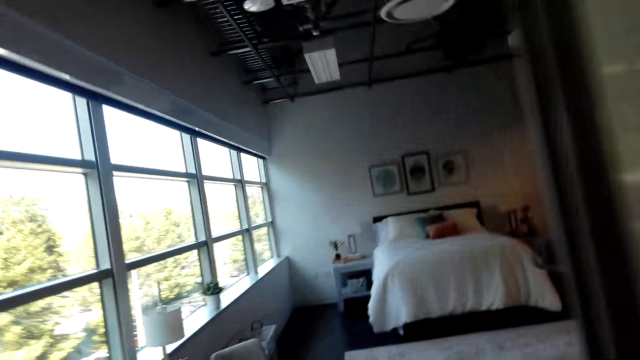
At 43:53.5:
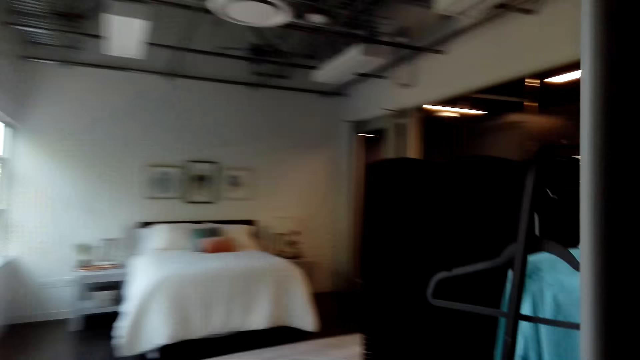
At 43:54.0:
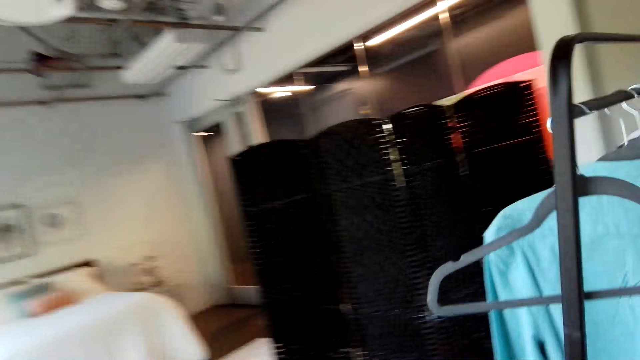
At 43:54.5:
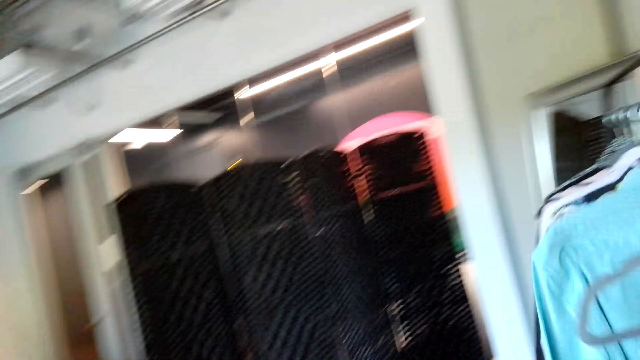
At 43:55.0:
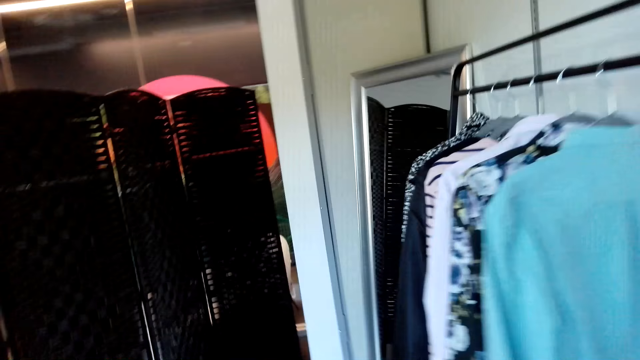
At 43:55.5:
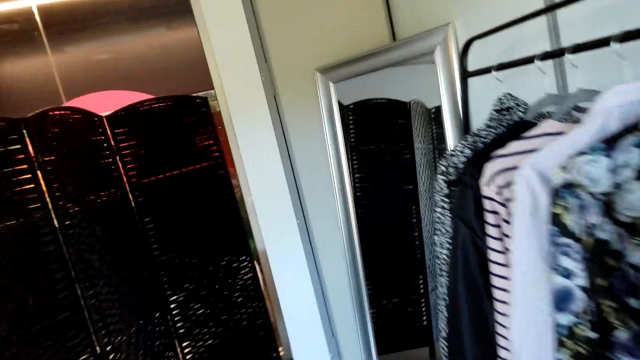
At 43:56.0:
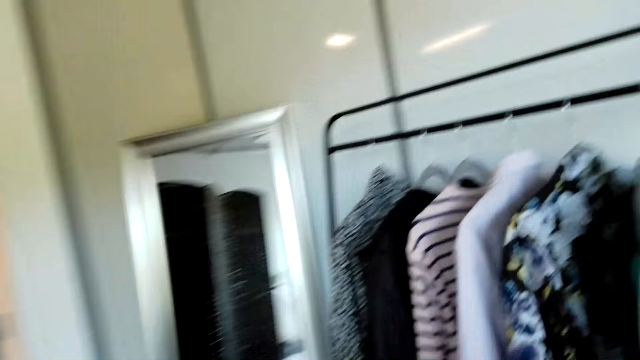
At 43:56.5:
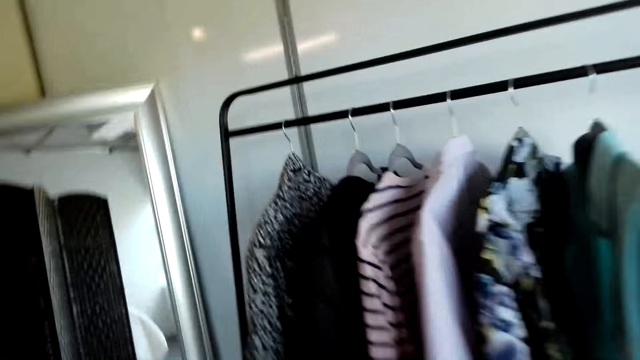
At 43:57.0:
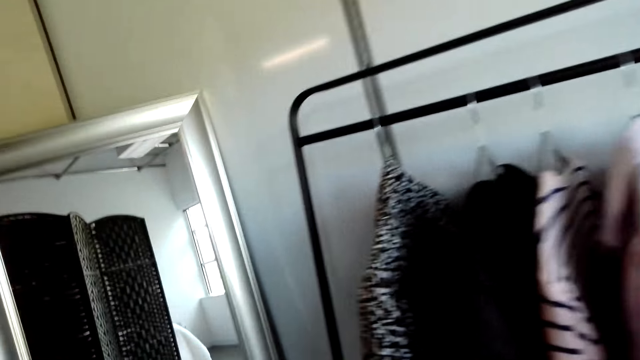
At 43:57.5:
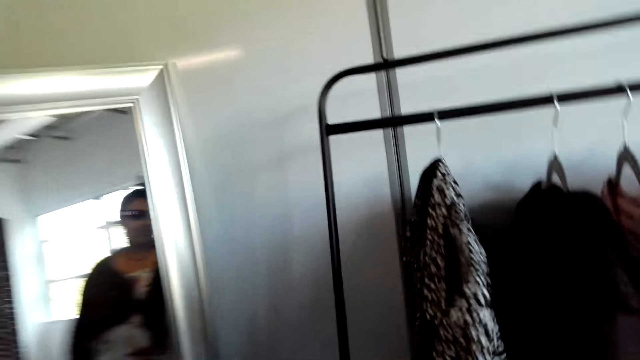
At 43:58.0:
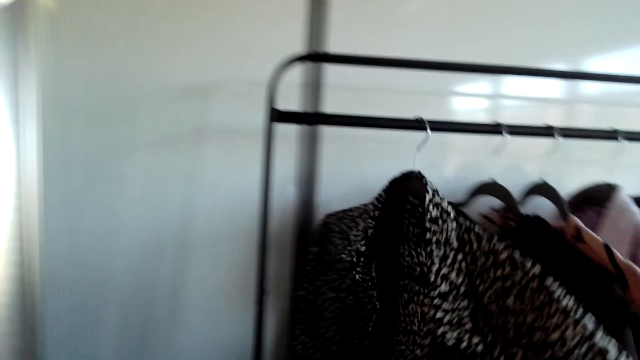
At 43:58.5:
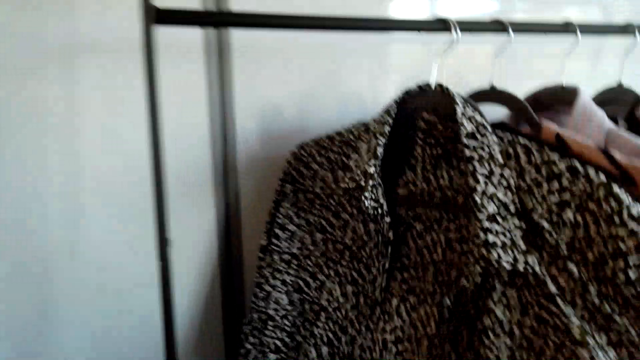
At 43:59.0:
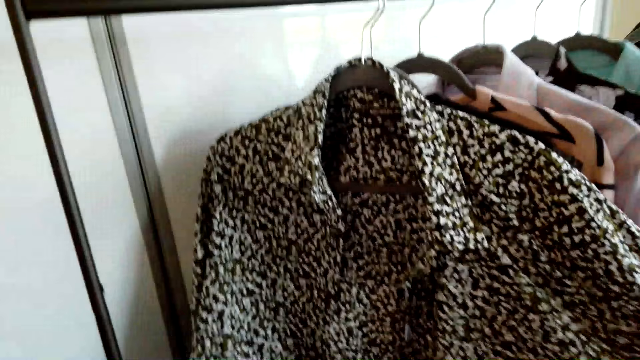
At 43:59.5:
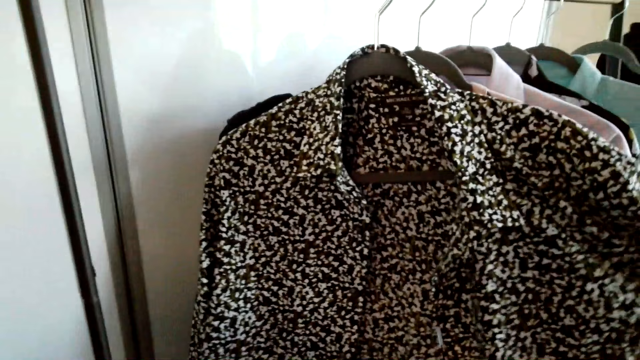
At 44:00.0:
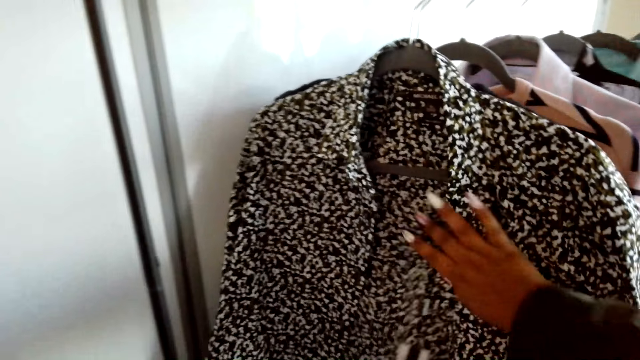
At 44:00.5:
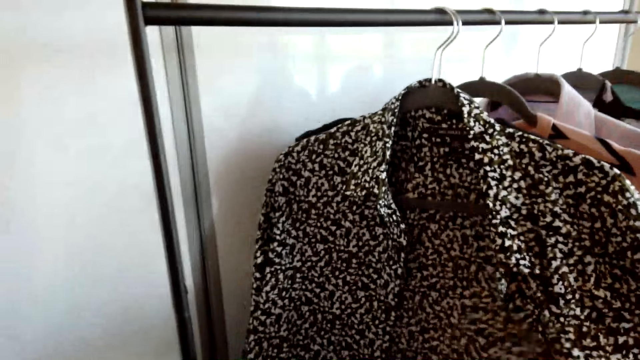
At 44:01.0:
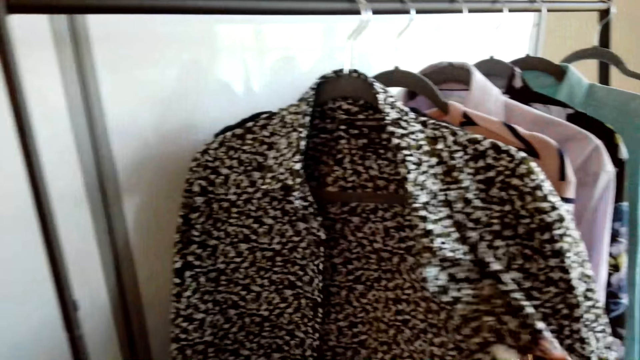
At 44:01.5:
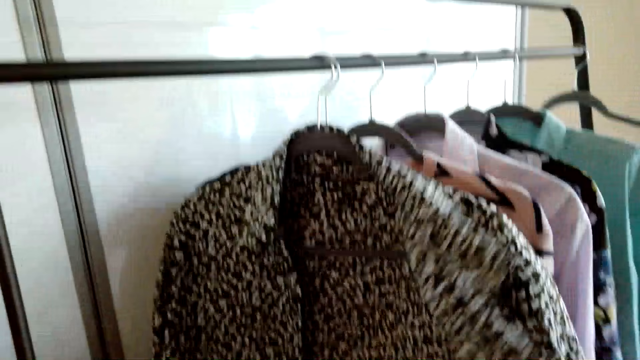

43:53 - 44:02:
The camera wearer removes the blouse from the hanger. They hold a shirt.

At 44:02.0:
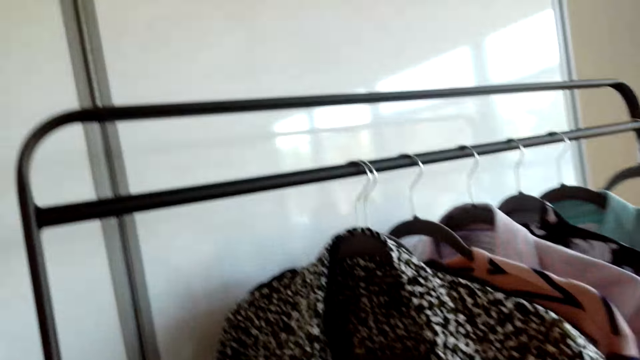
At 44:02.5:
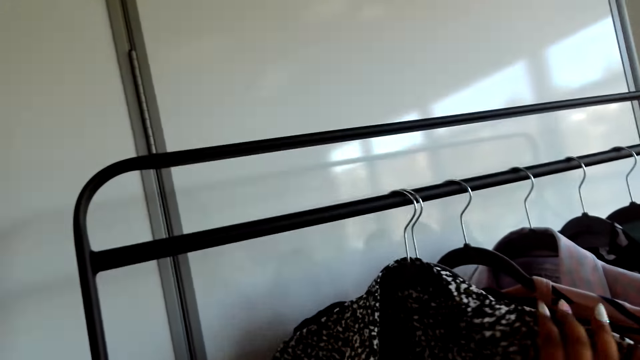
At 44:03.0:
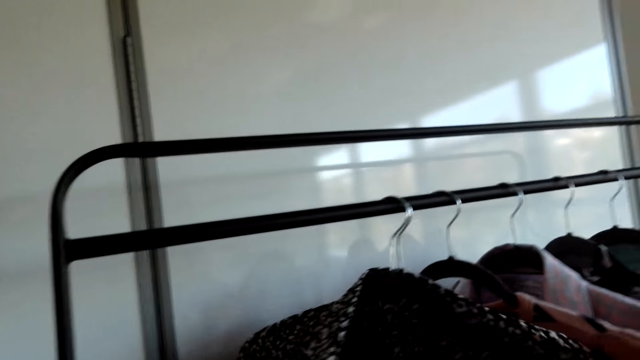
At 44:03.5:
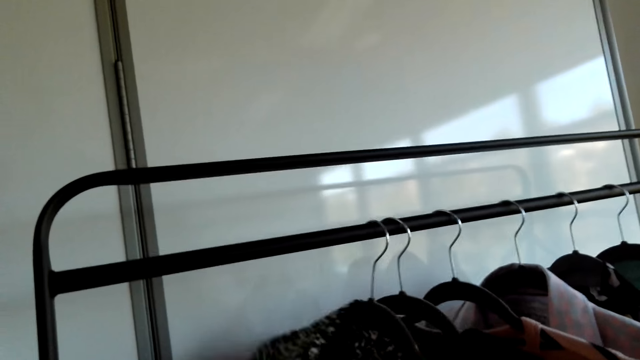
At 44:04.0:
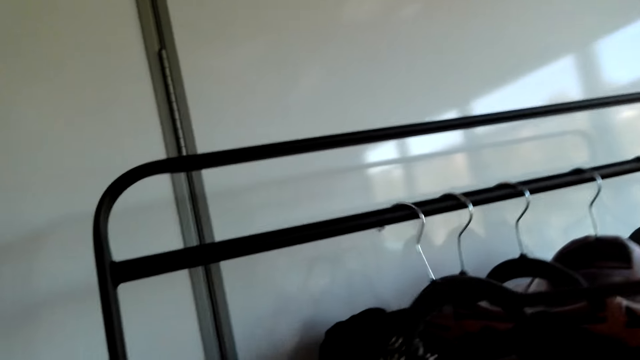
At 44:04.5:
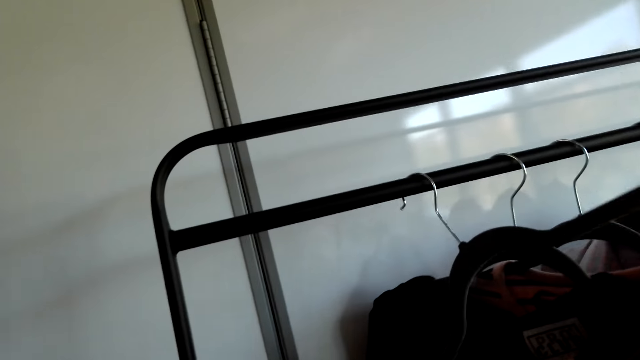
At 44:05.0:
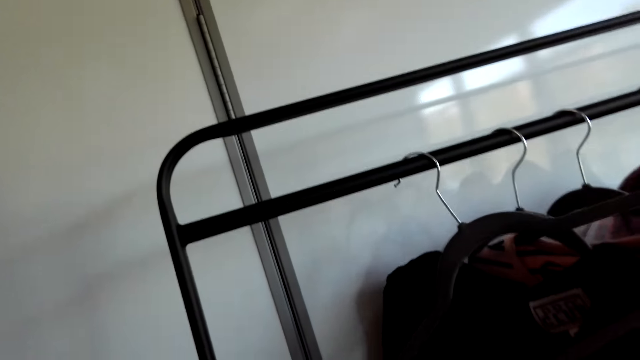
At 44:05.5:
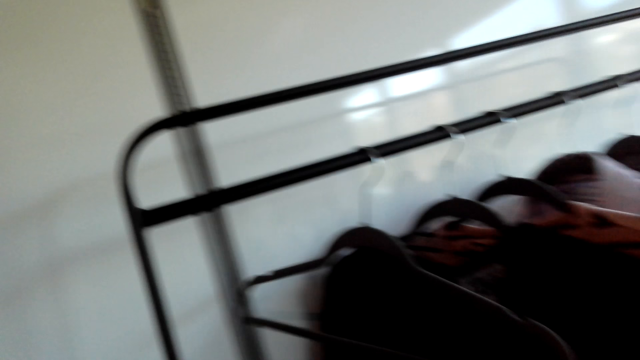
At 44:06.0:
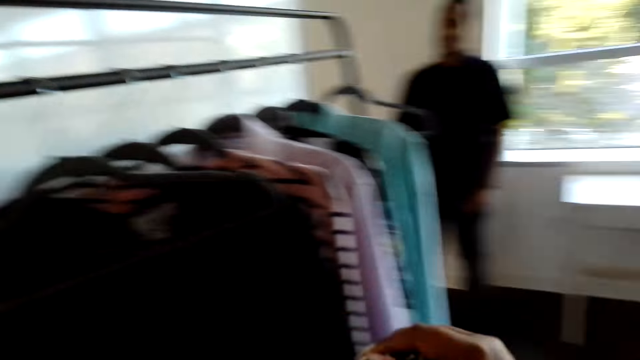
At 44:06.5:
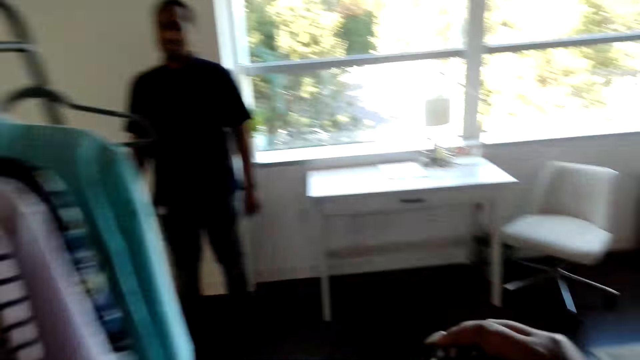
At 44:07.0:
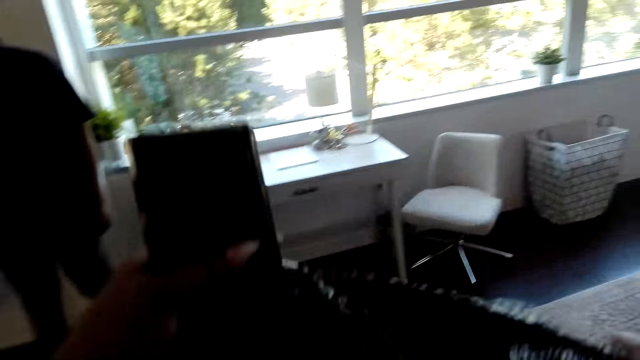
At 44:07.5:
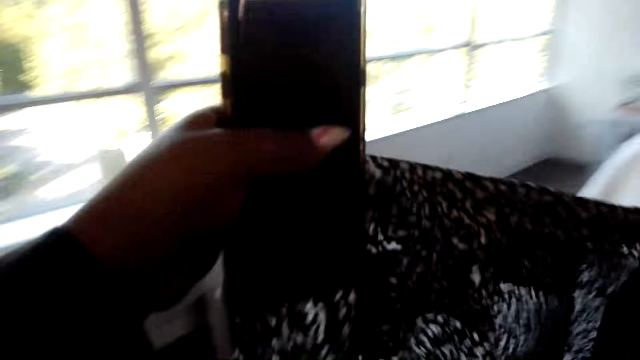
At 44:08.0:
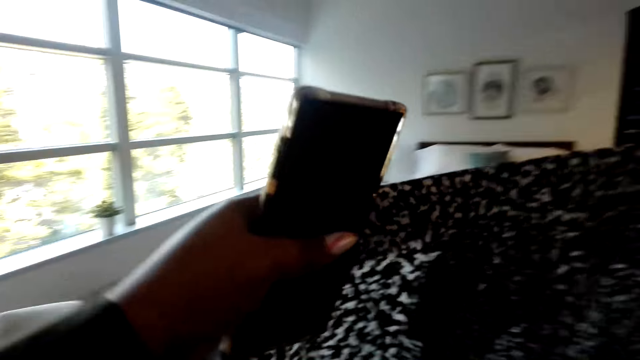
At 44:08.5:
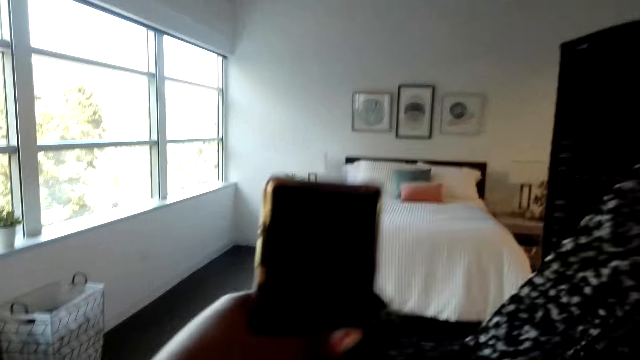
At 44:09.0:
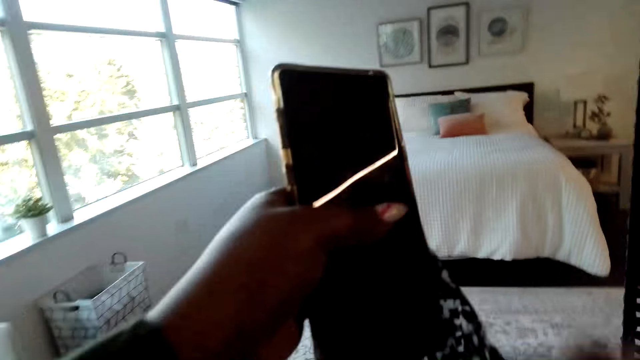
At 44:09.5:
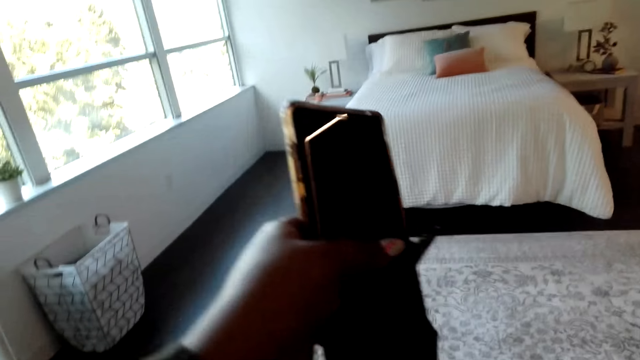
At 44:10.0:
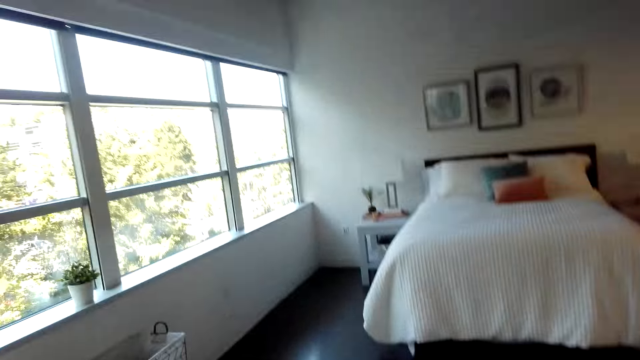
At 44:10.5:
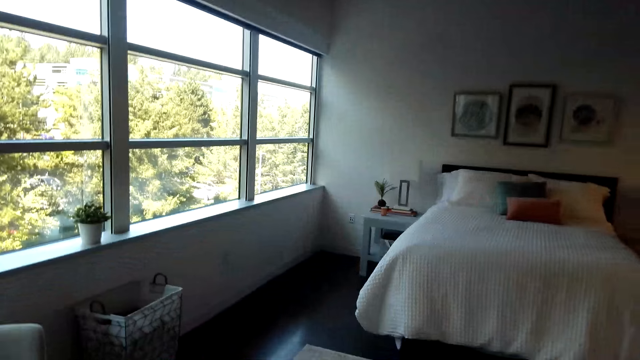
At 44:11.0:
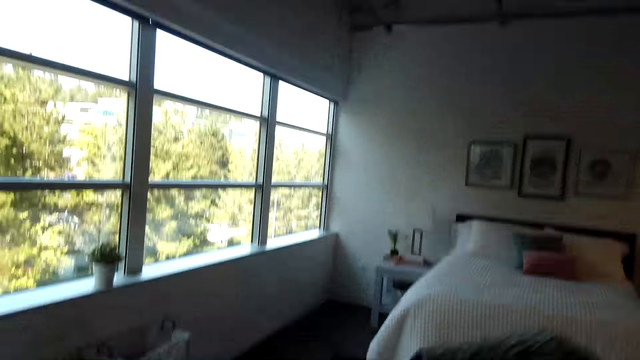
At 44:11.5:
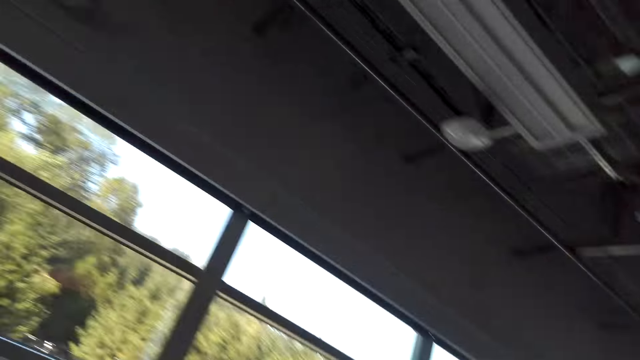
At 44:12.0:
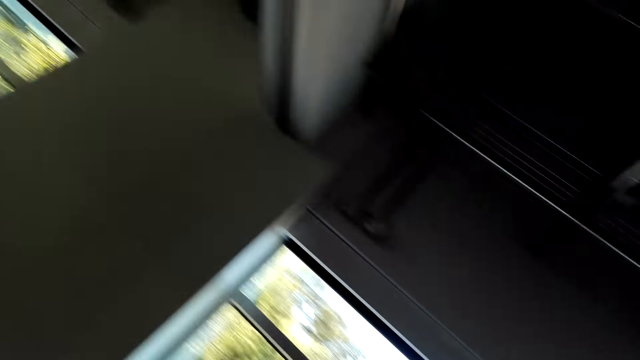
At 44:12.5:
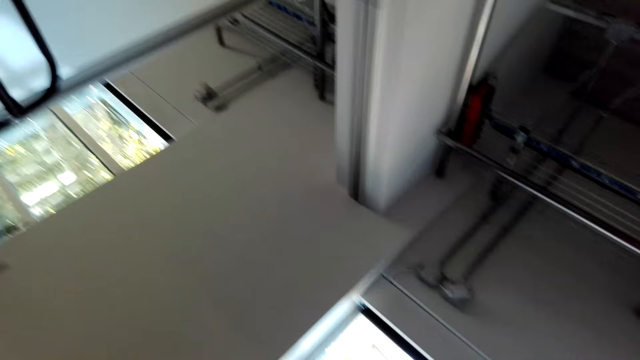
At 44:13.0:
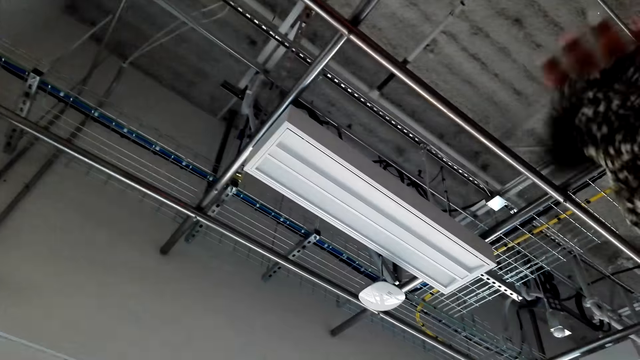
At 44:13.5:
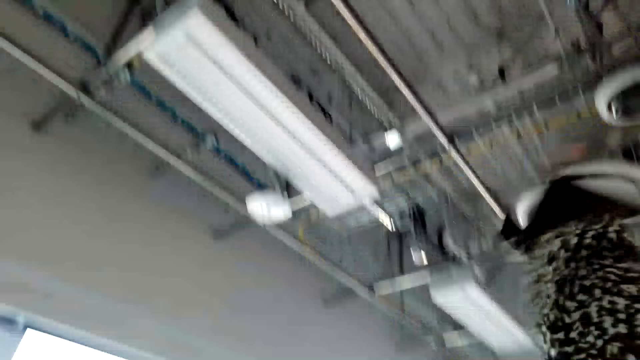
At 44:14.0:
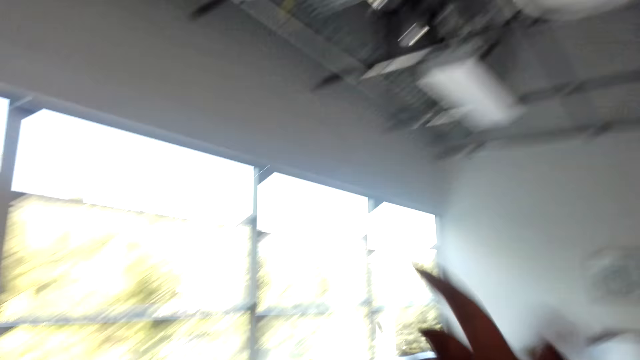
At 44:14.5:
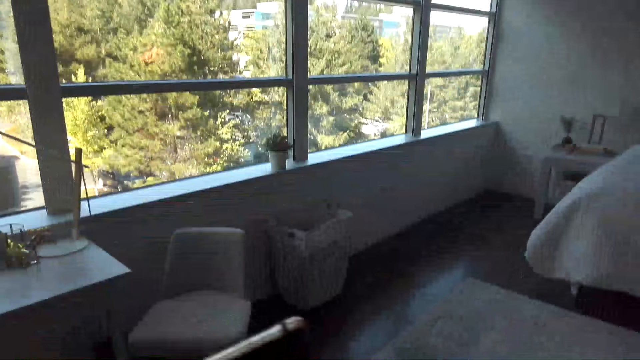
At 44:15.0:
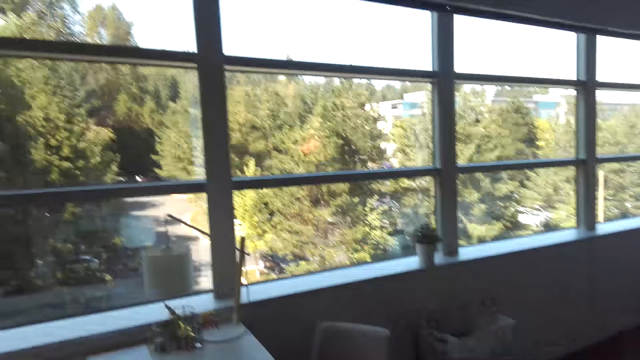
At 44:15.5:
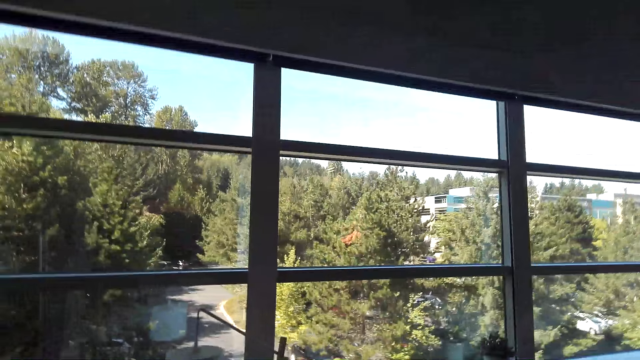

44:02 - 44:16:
The camera wearer removes a shirt from a hanger. A person looks at the camera wearer. The camera wearer puts on the blouse, lifts the shirt and wears the shirt.
